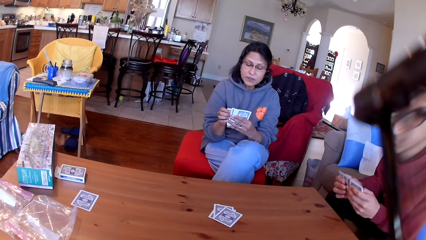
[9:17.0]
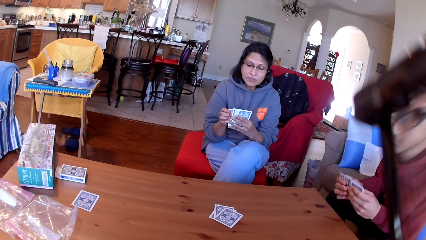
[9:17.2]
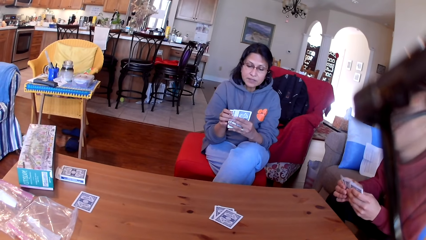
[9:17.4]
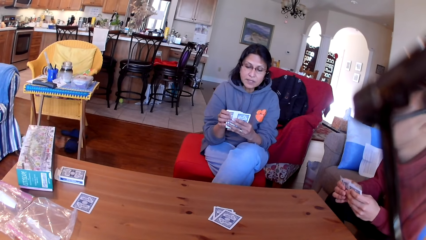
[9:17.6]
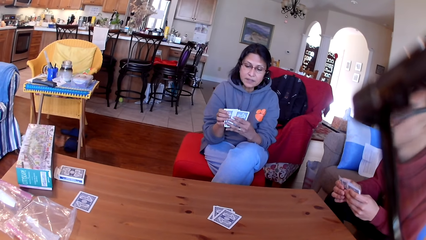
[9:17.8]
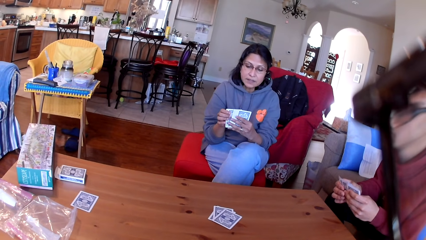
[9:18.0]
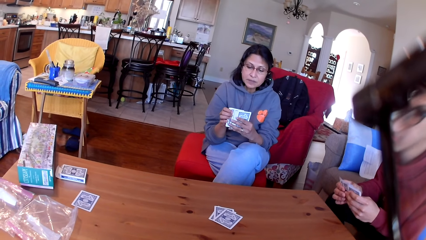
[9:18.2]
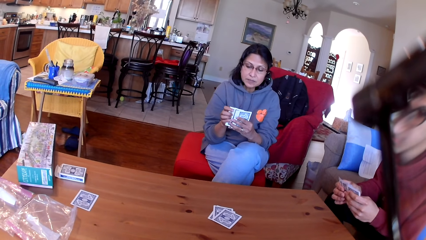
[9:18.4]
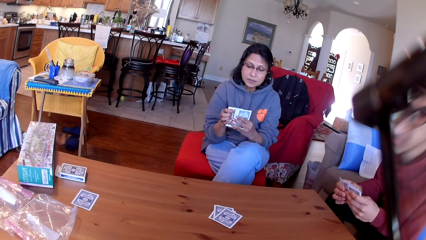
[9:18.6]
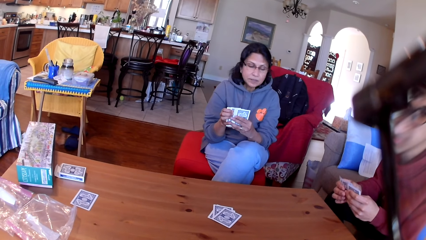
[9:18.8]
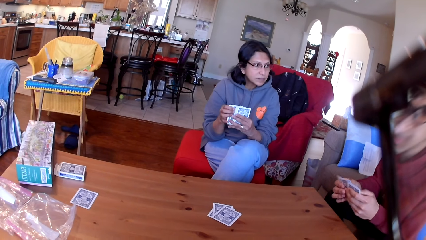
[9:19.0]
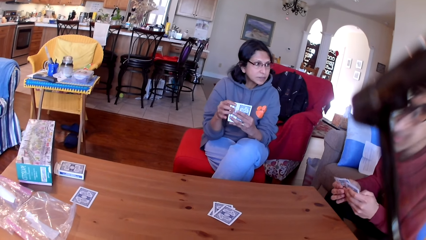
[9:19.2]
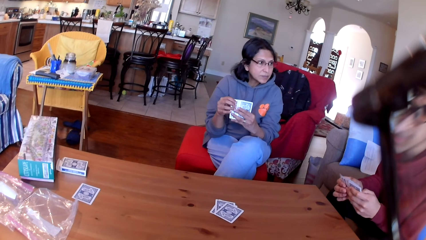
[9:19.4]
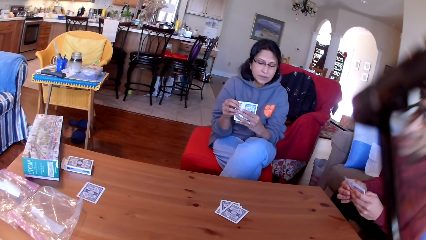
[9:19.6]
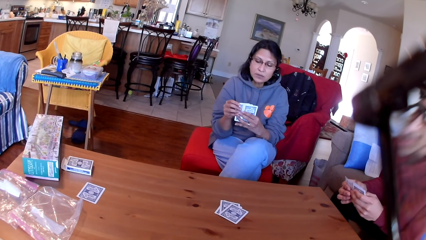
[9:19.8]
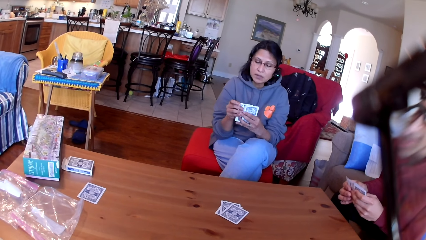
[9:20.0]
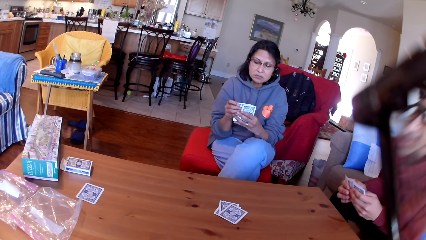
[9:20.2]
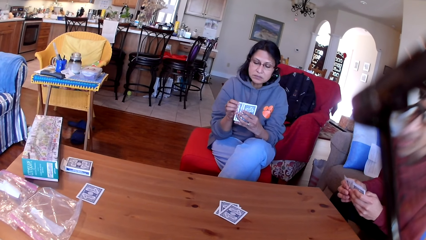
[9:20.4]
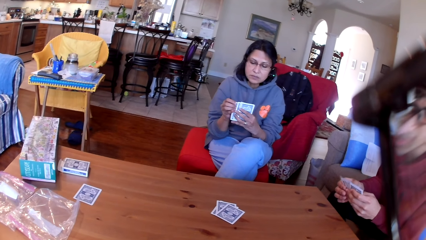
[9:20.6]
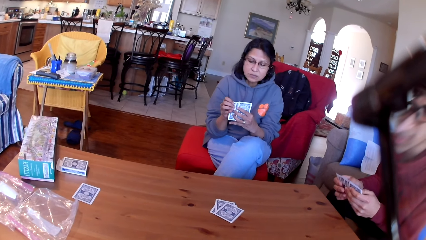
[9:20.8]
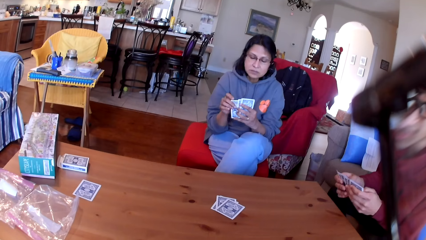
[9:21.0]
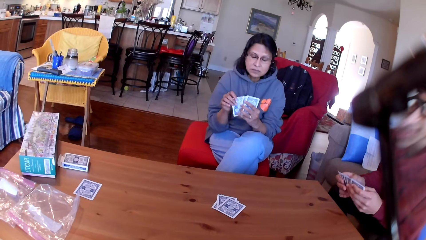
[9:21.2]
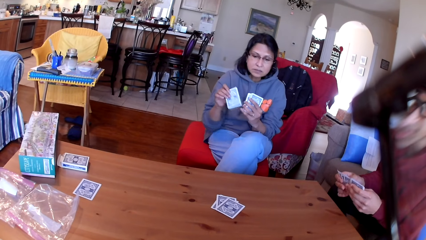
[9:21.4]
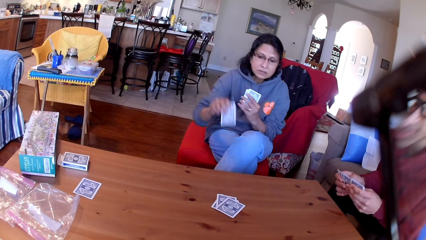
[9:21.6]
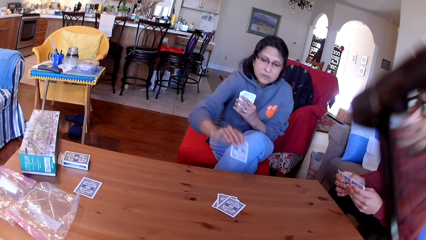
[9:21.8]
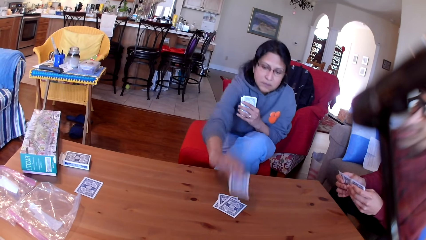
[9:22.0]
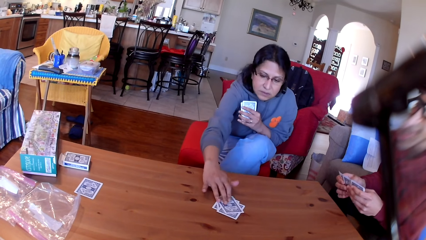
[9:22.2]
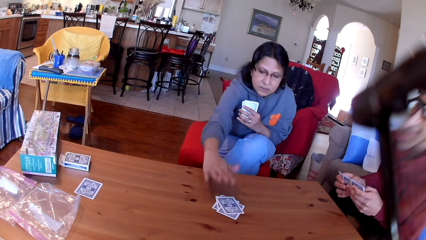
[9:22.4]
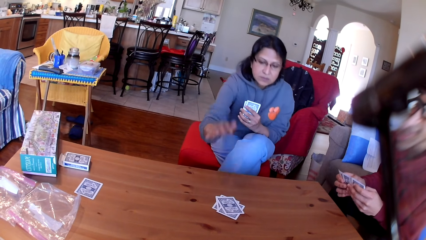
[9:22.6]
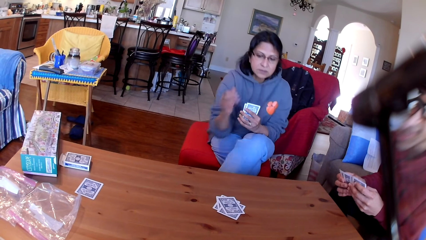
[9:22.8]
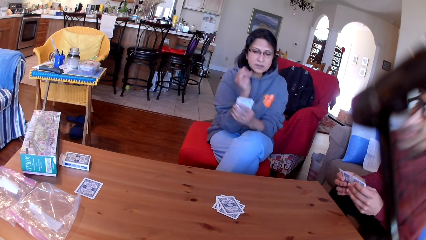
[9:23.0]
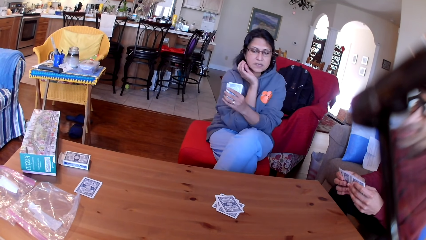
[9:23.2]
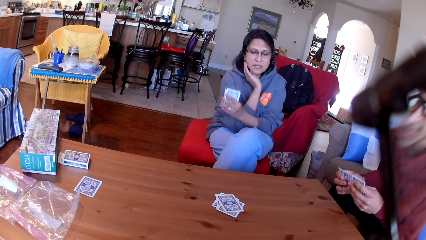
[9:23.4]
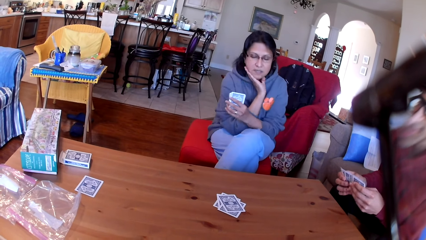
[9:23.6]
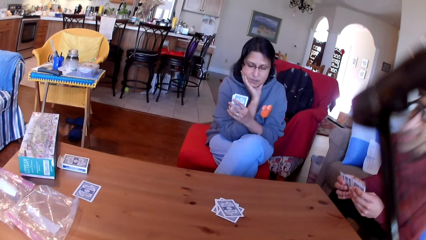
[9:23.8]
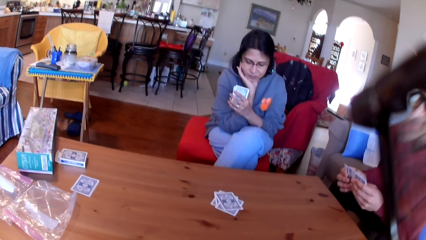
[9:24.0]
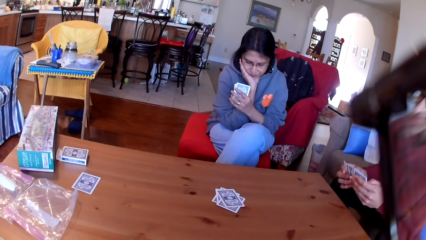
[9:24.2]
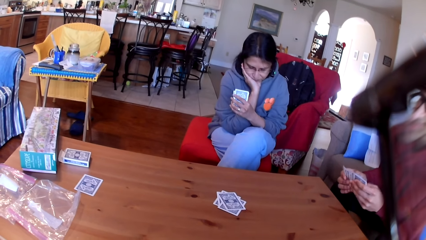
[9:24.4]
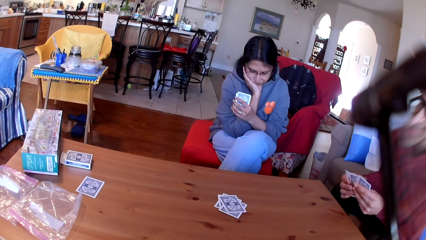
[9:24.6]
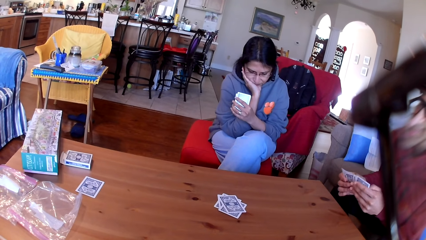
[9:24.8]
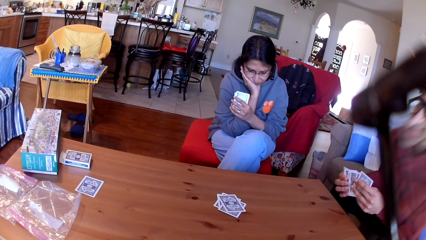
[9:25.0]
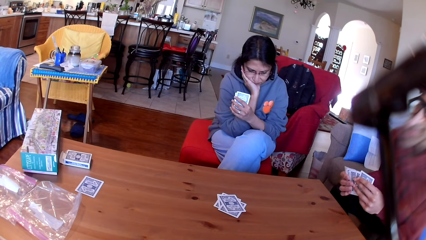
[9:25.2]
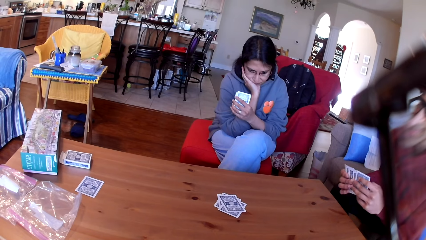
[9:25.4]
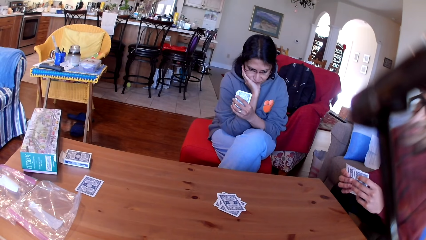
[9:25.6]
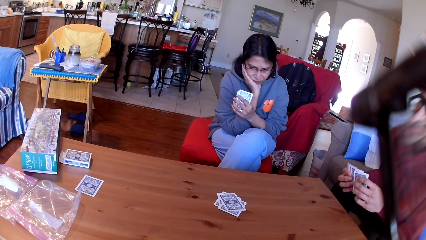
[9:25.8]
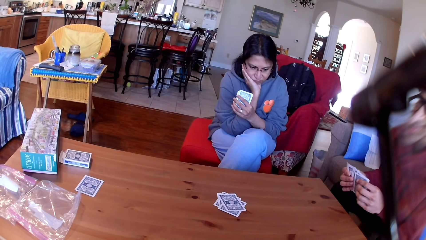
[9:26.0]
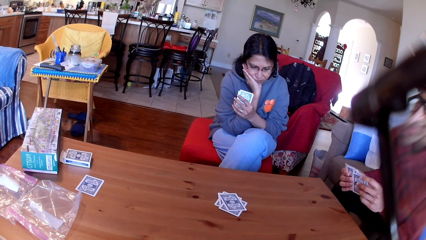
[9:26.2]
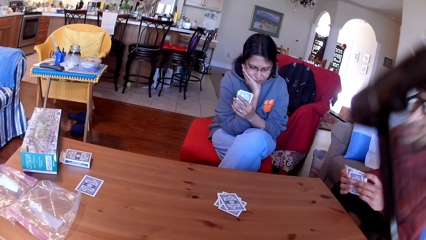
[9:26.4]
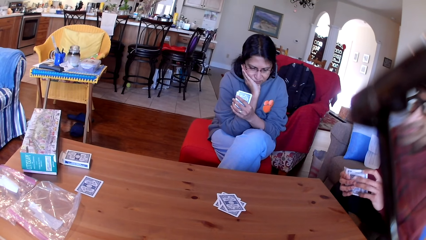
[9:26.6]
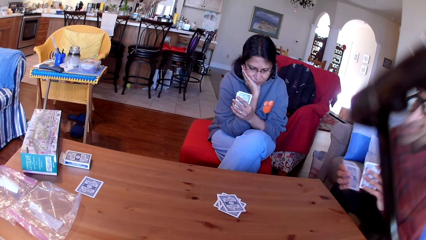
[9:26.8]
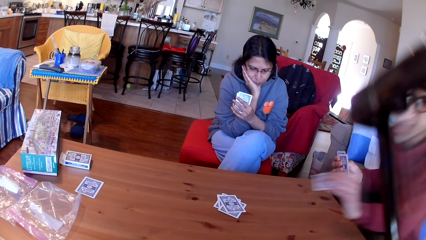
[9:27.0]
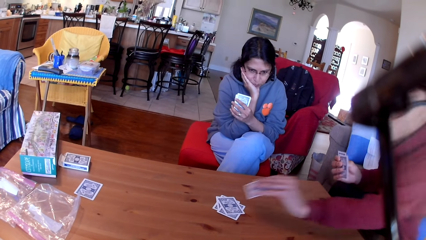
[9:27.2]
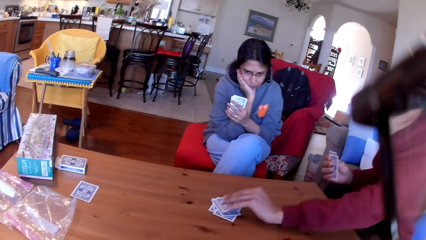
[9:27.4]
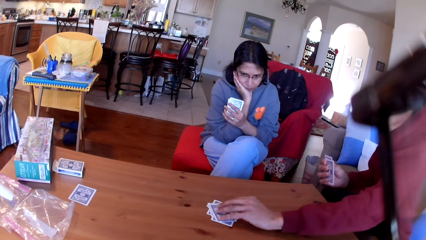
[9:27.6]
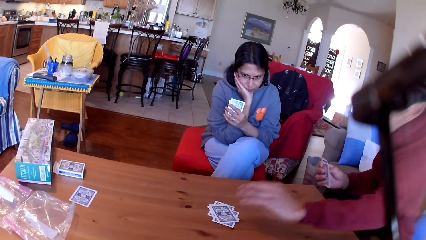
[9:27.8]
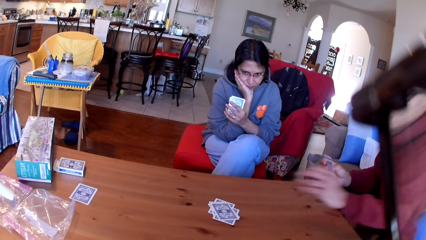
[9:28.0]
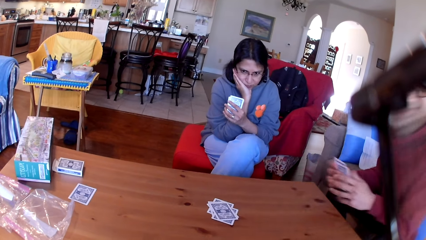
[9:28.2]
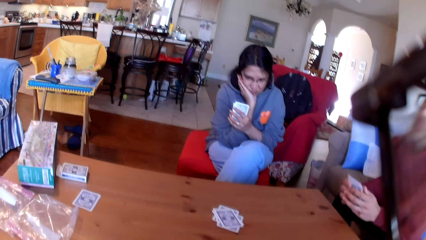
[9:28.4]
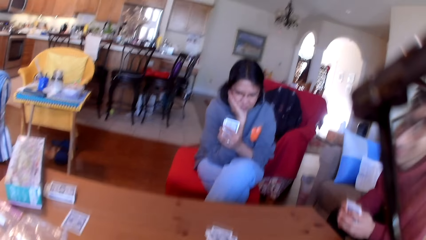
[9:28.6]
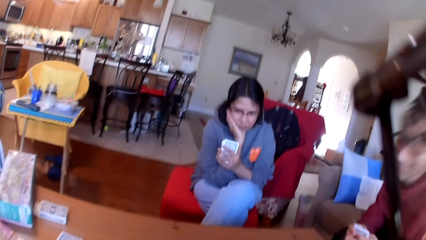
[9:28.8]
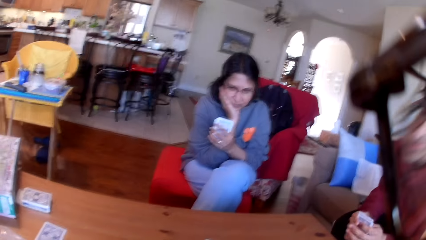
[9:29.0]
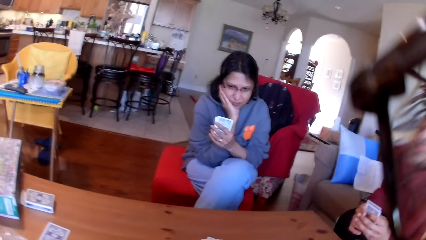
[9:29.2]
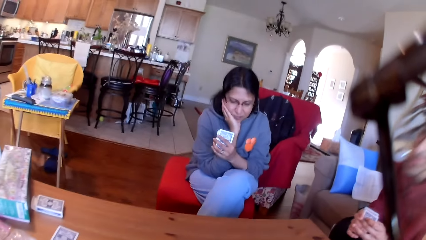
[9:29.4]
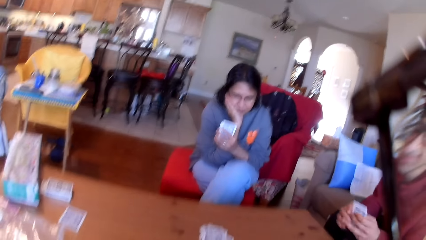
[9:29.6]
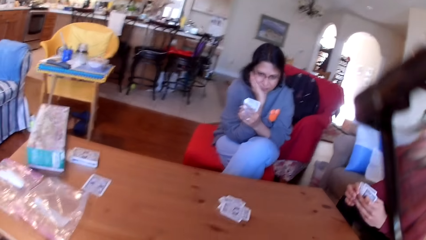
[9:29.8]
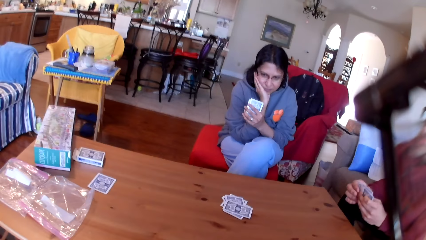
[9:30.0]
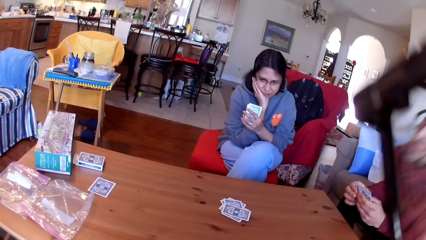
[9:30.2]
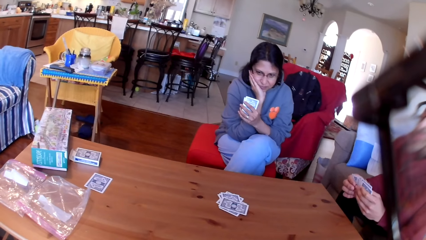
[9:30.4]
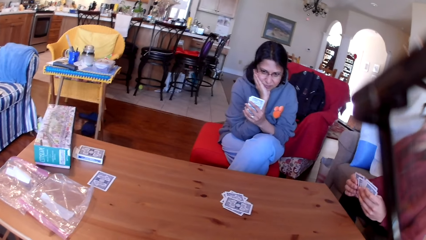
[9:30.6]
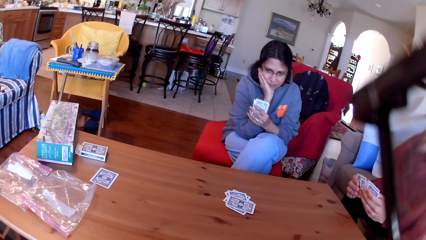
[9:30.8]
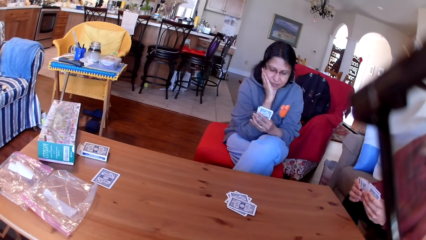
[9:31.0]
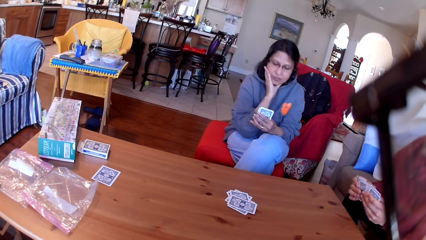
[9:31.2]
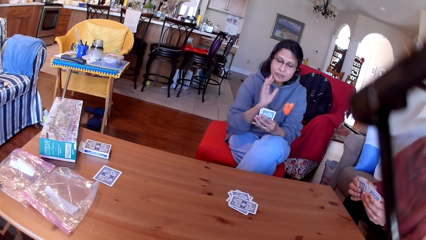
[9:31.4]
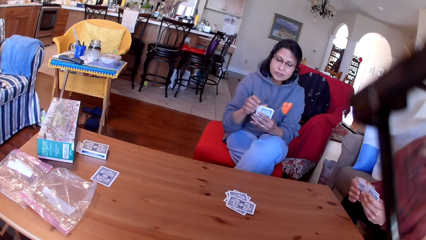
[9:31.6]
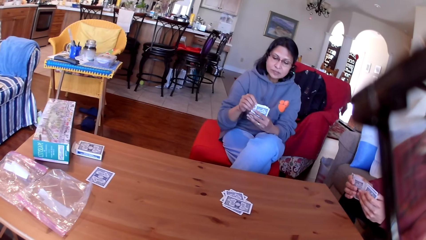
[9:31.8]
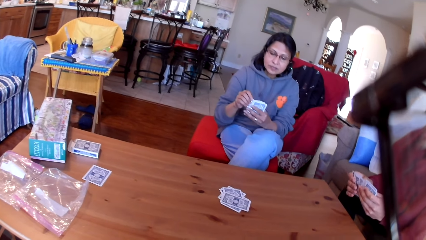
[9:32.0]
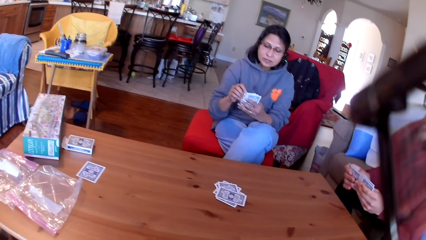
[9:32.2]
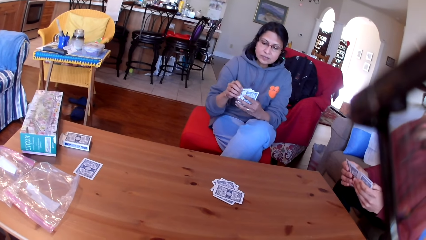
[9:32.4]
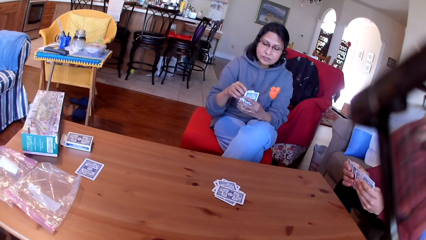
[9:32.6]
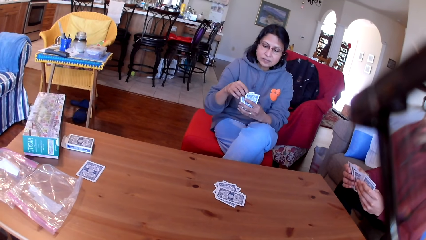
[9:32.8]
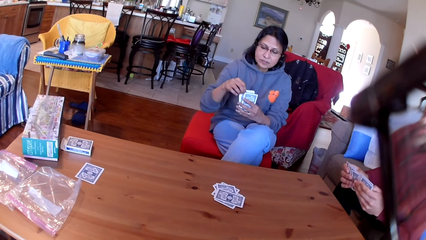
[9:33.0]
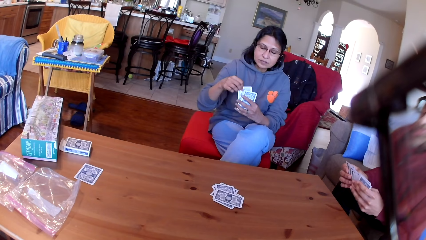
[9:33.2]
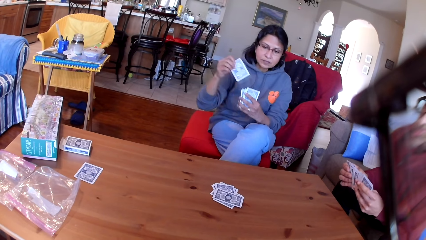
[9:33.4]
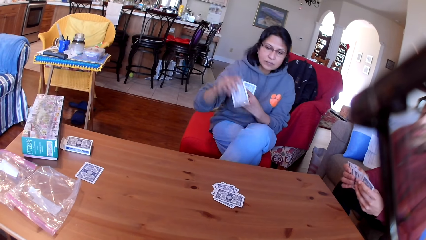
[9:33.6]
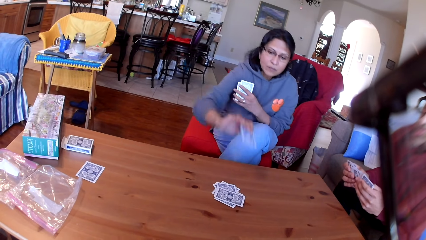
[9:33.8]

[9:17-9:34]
A lady arranges the cards. The lady places a card on the table. A man places a card on the table.
